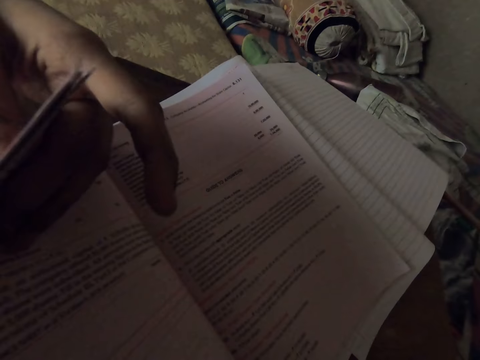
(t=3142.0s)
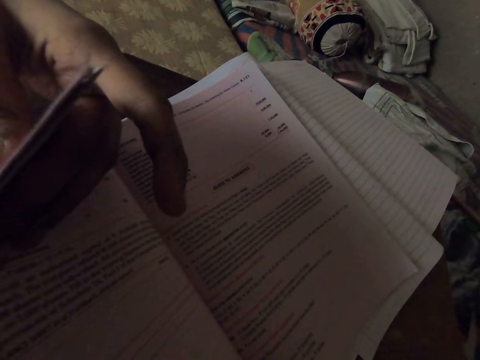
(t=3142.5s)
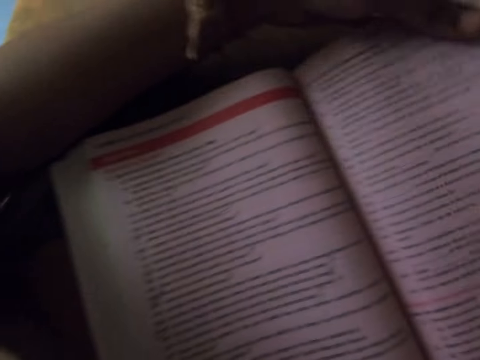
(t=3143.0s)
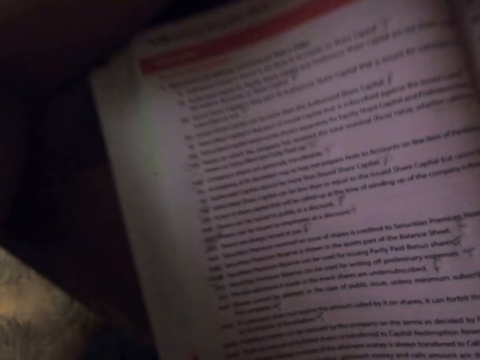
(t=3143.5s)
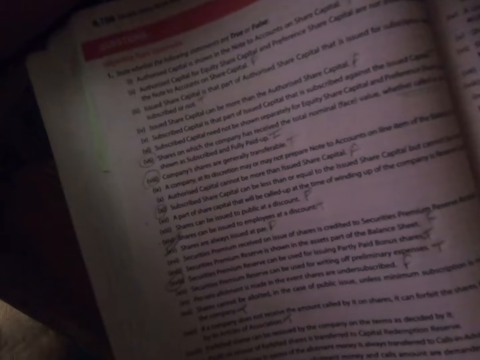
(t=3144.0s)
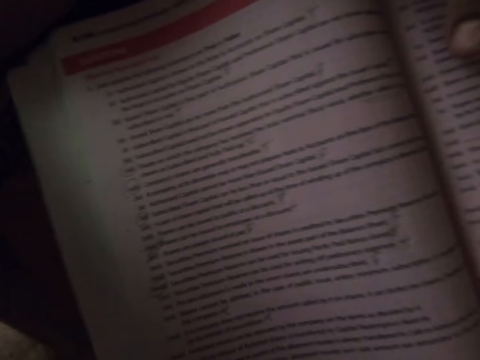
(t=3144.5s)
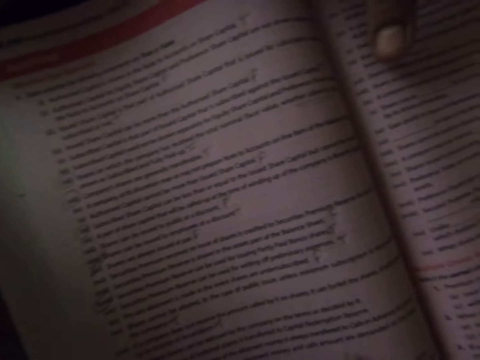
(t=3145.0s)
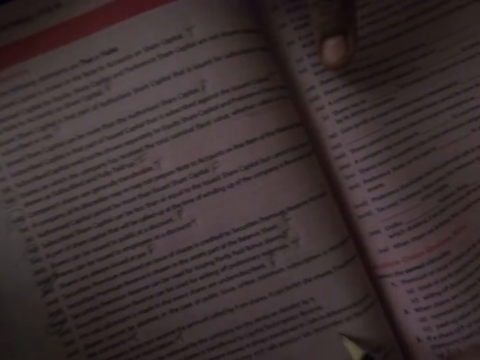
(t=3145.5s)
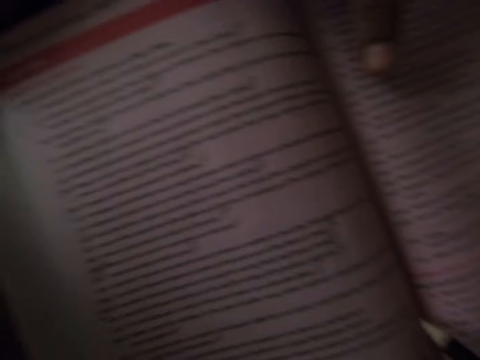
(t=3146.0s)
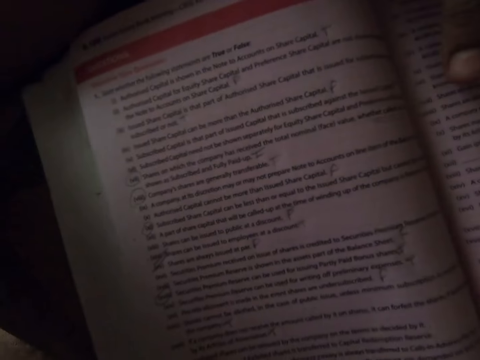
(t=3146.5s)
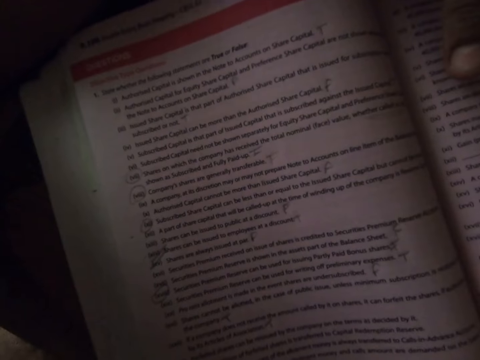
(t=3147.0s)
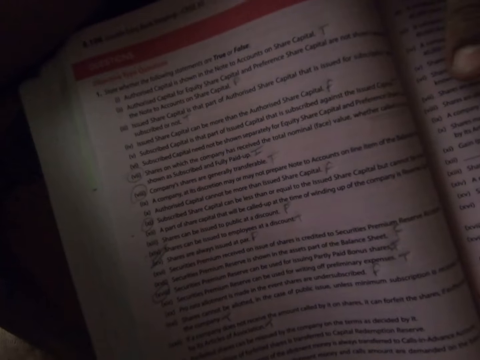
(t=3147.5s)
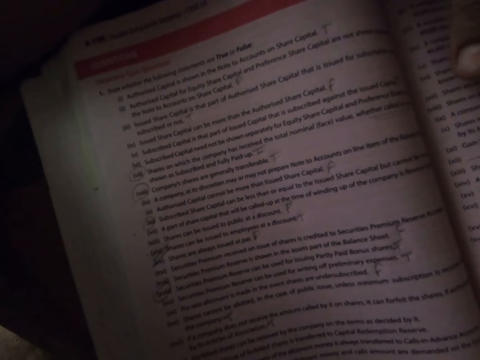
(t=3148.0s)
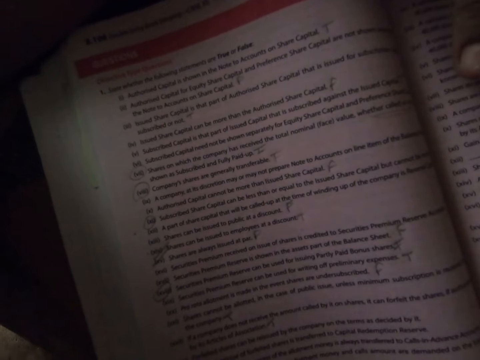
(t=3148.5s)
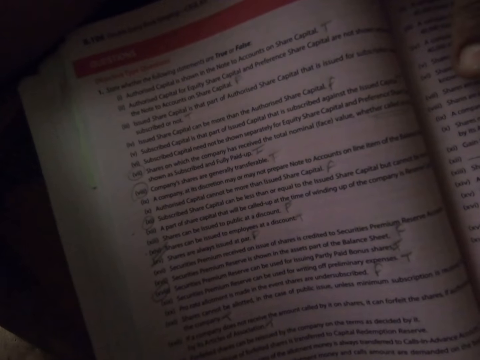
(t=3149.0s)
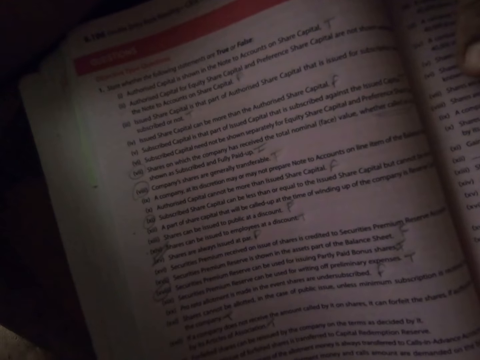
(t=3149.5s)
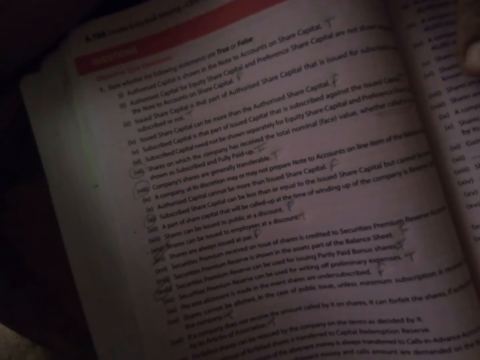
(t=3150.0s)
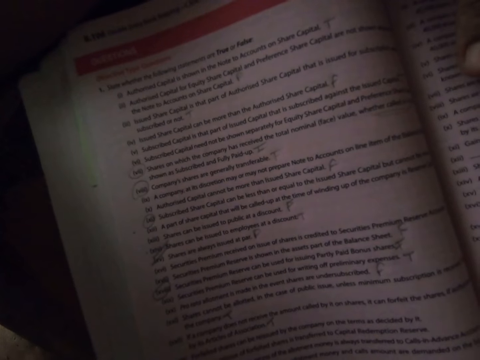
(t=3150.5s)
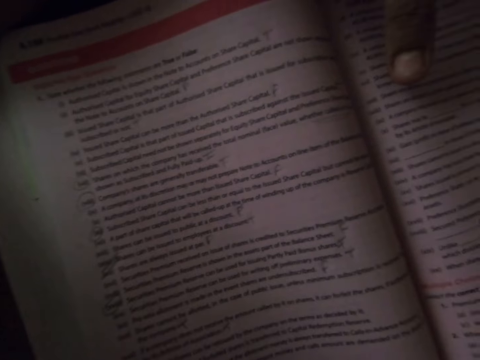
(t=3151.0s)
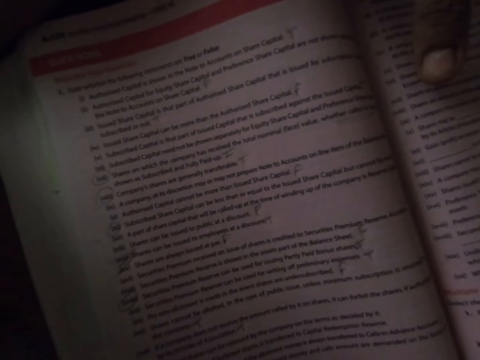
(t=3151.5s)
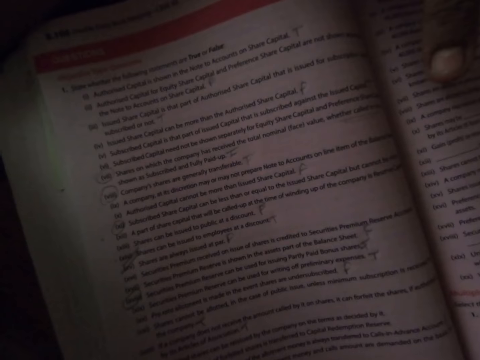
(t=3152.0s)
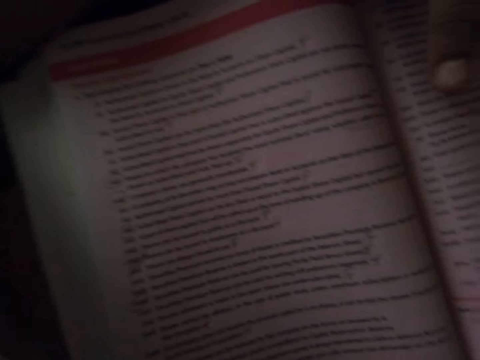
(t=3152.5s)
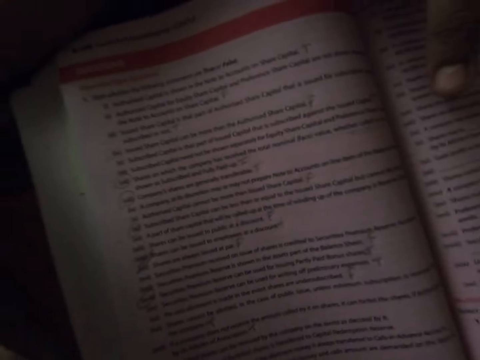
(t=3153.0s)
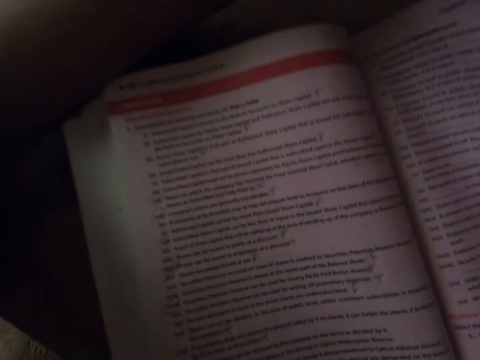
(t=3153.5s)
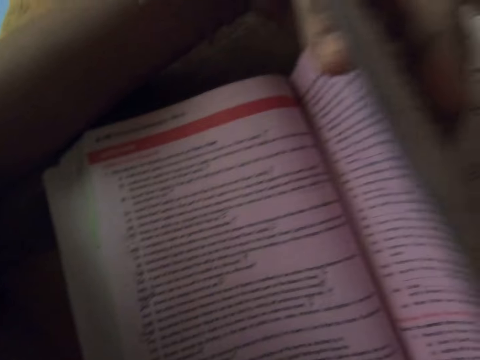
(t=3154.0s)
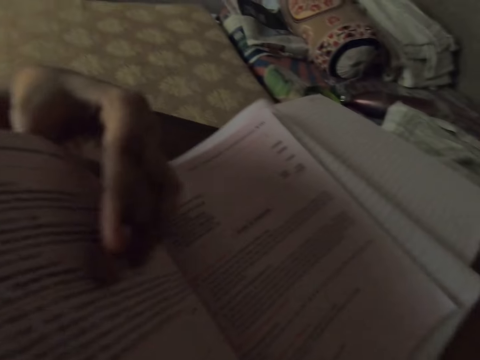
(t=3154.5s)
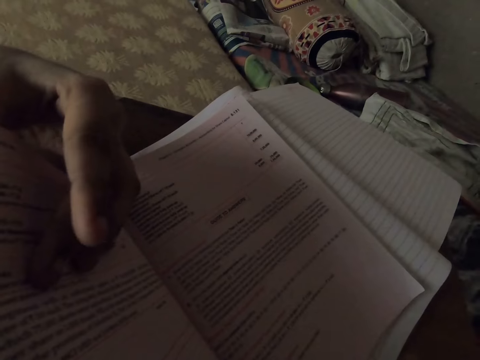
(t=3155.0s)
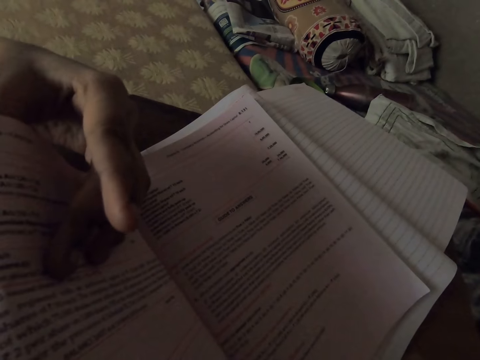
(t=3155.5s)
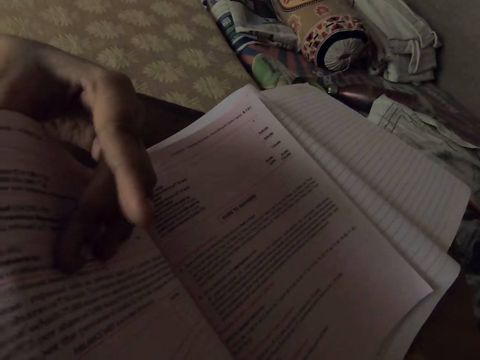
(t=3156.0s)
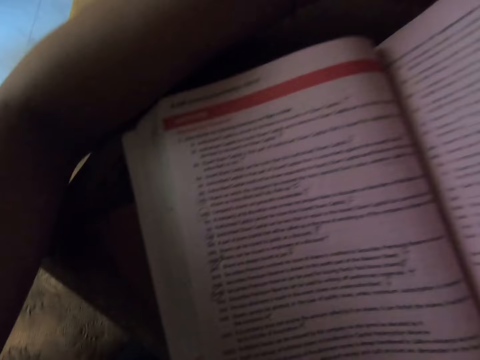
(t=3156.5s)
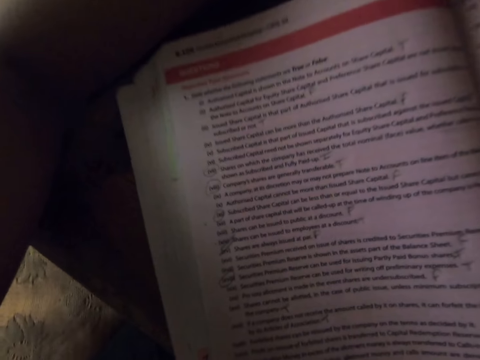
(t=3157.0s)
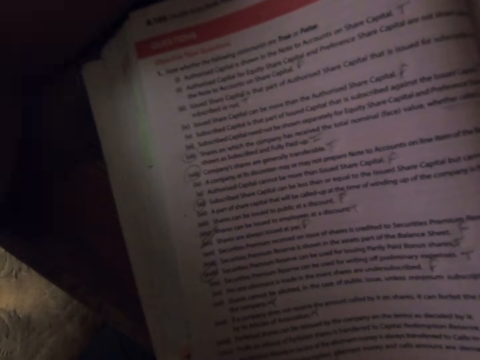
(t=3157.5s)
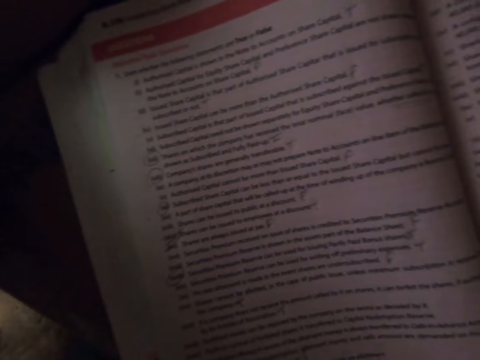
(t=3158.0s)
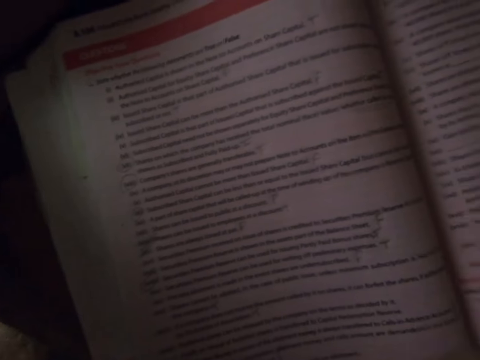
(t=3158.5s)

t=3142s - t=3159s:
The camera wearer turns back the pages in the textbook. They move the page of the book down. They write in the book. They turn some pages in the textbook. They turn back the pages in the textbook. They move the page of the book down.

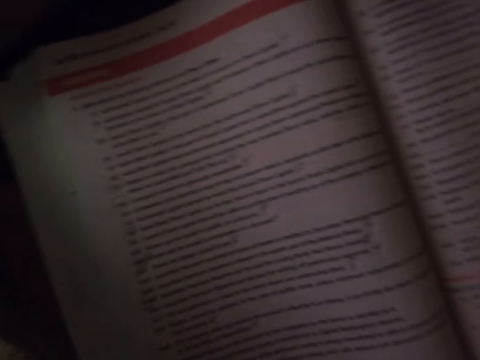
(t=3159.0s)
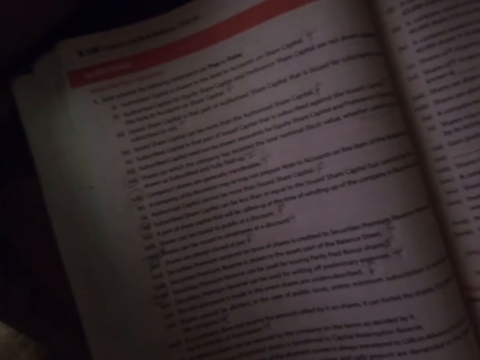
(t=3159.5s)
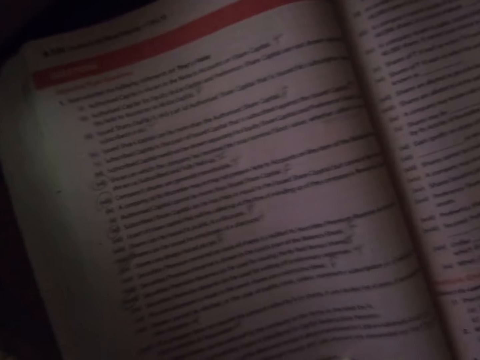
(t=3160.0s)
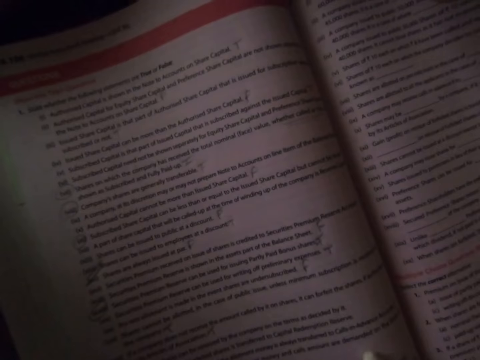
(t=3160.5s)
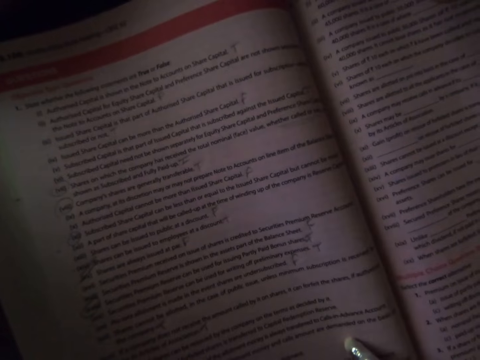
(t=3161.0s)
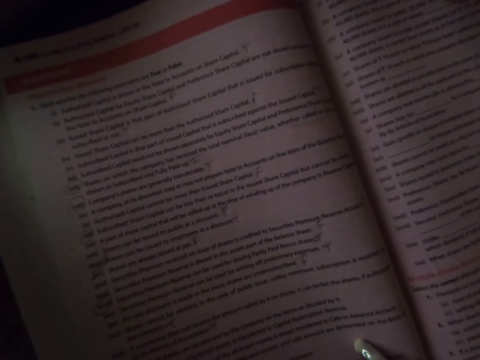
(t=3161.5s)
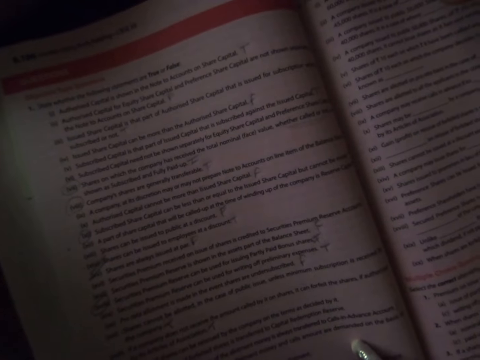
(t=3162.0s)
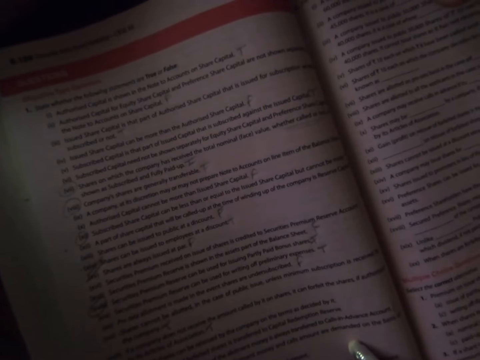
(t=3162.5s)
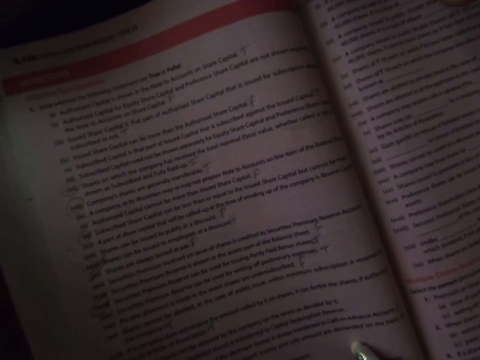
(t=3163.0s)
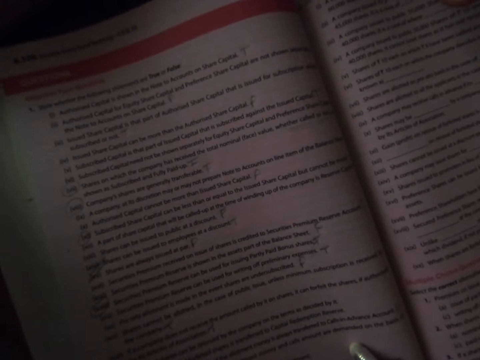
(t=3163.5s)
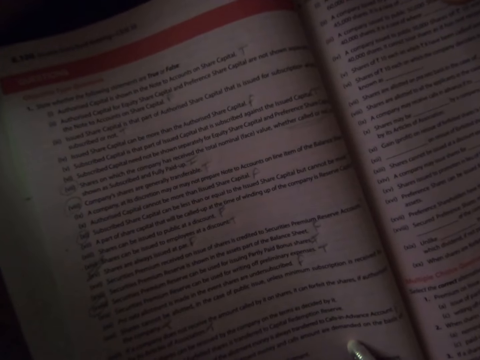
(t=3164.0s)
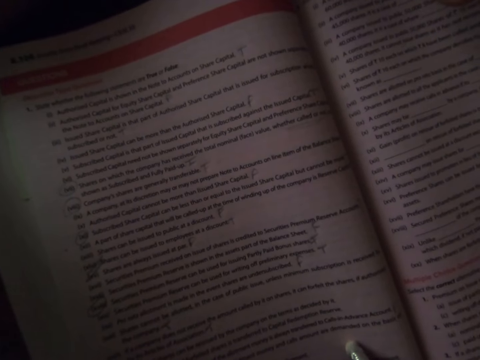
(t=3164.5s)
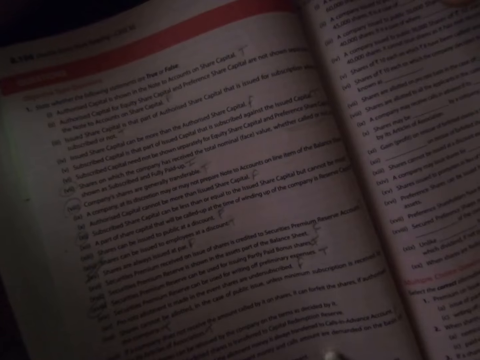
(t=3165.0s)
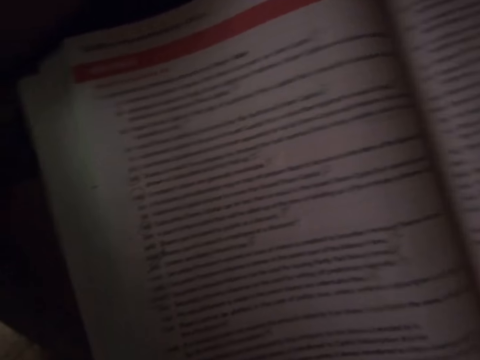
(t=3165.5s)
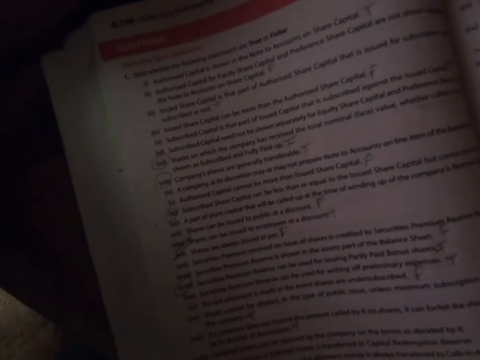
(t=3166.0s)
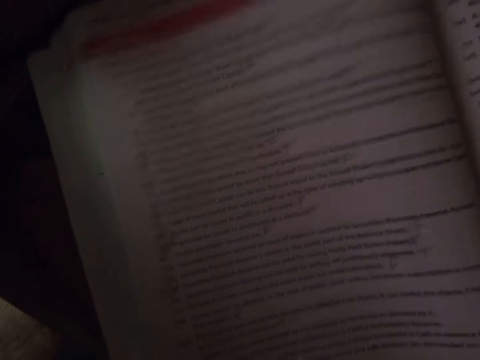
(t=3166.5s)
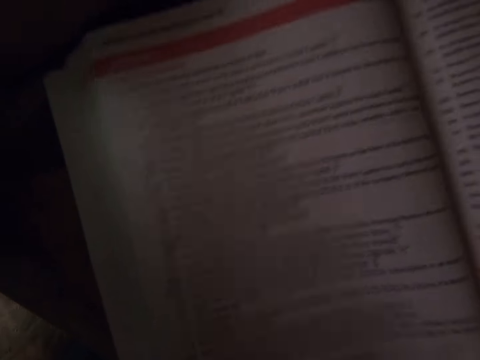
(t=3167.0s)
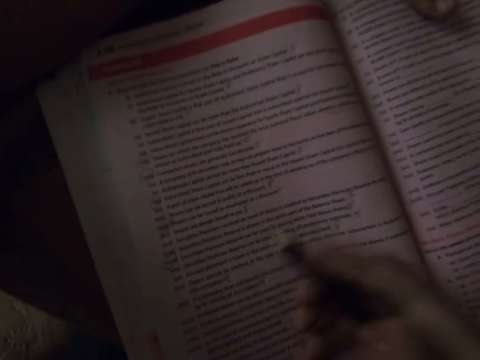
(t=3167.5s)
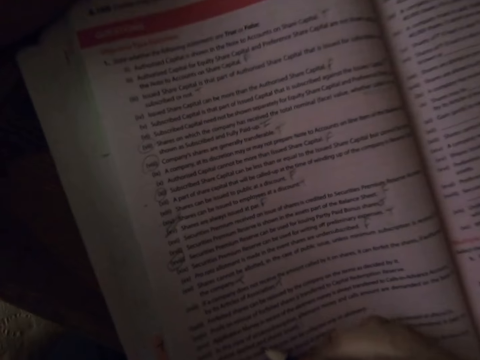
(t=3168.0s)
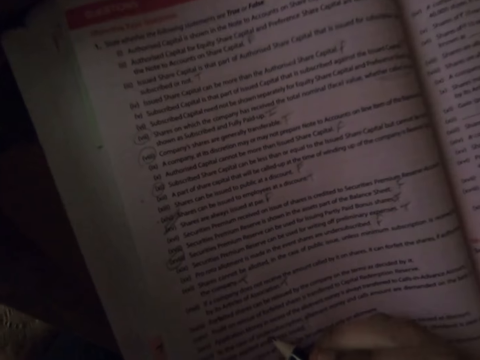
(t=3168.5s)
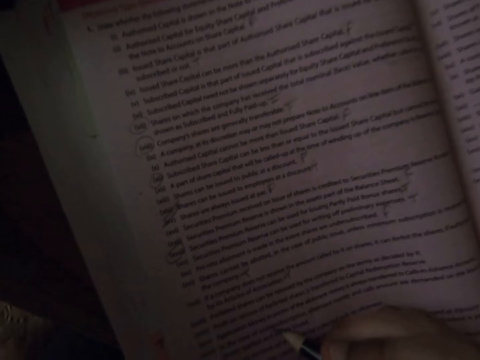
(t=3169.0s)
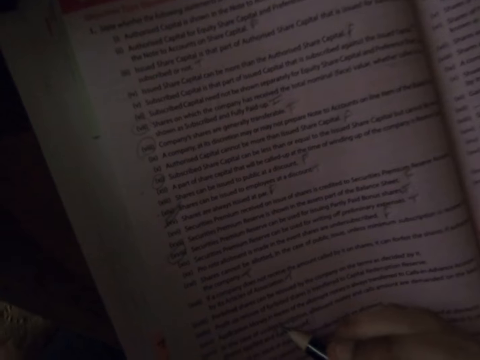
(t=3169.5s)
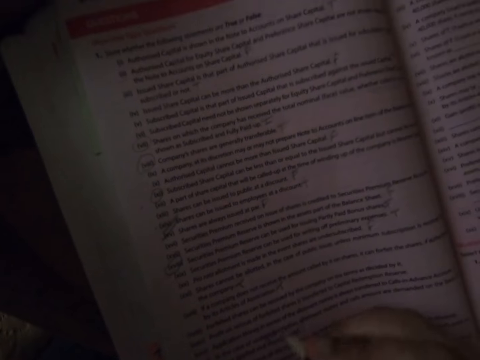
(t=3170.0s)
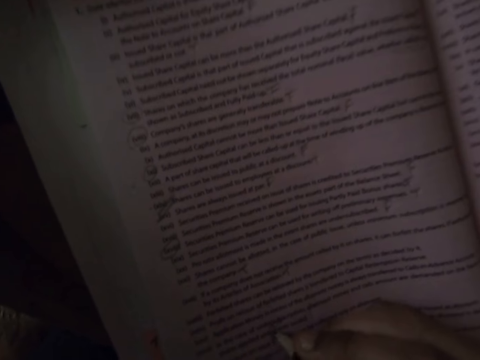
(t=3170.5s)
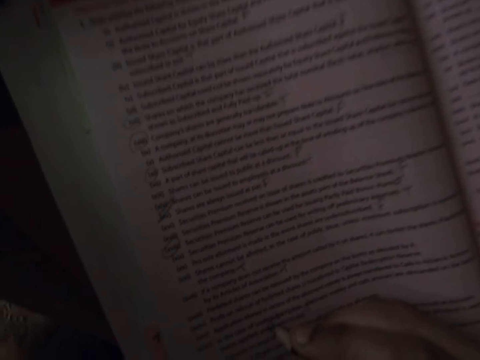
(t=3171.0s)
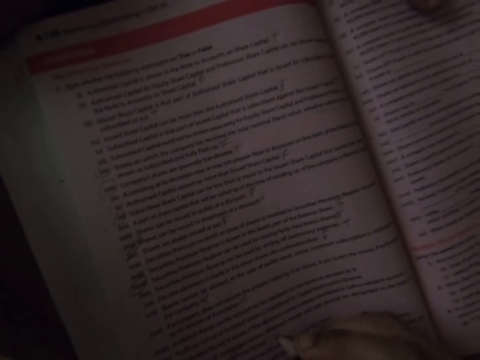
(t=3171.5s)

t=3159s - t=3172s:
The camera wearer moves her hand. She places the pencil on the textbook. She rubs the writing. She writes on the textbook with the pencil.
